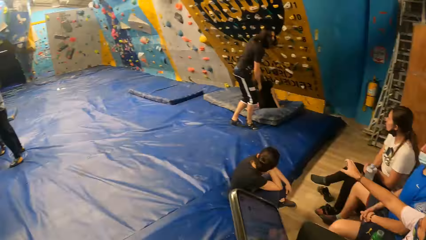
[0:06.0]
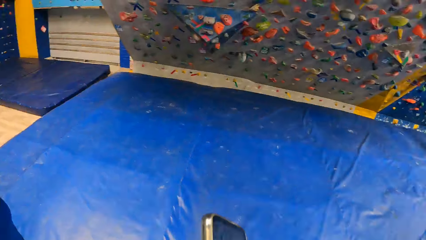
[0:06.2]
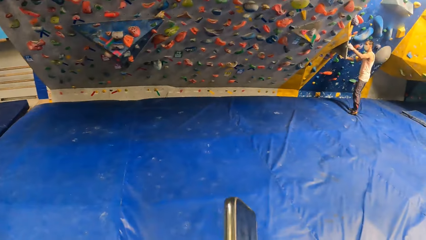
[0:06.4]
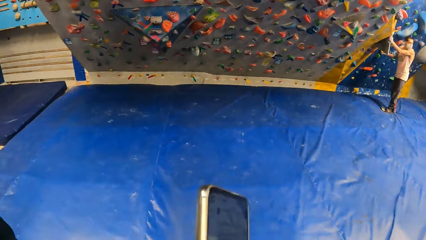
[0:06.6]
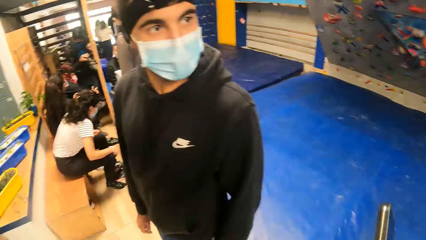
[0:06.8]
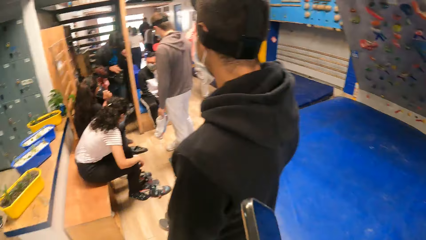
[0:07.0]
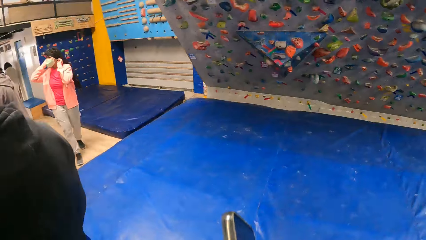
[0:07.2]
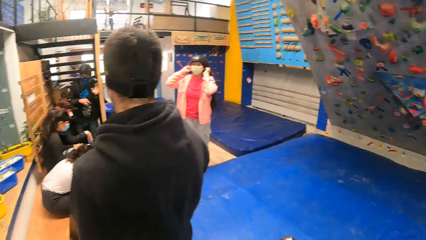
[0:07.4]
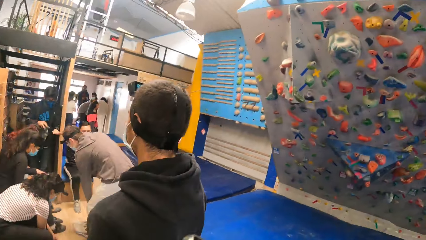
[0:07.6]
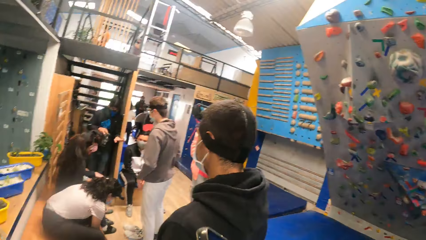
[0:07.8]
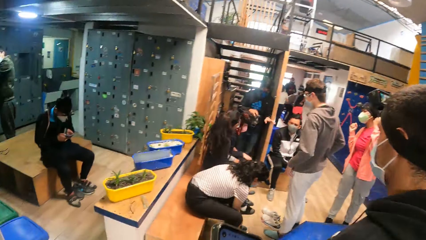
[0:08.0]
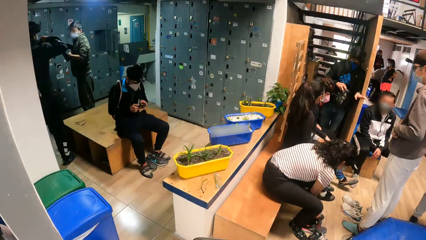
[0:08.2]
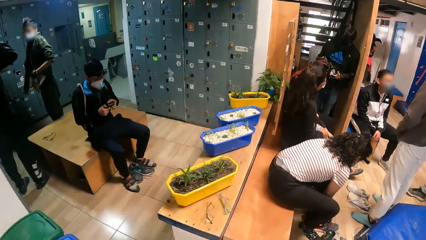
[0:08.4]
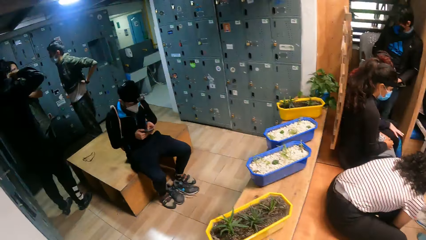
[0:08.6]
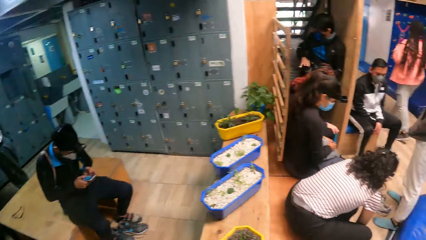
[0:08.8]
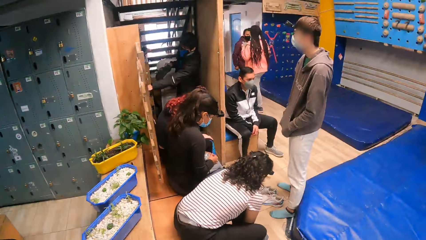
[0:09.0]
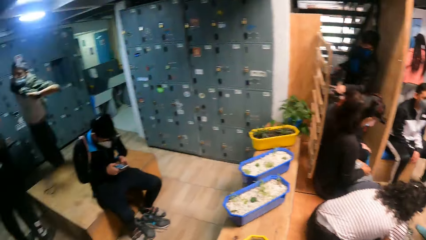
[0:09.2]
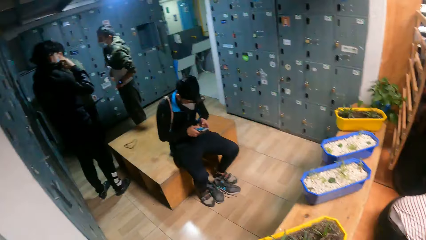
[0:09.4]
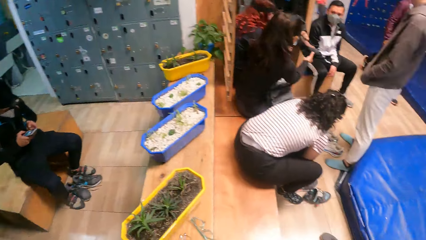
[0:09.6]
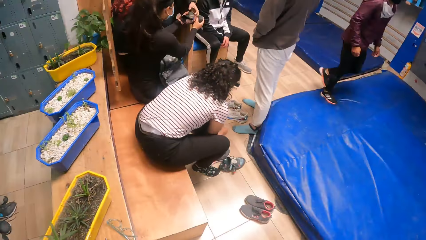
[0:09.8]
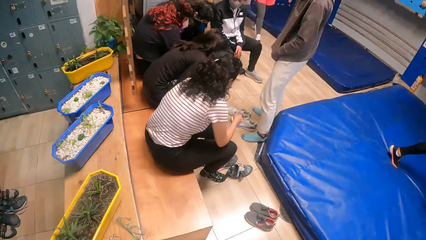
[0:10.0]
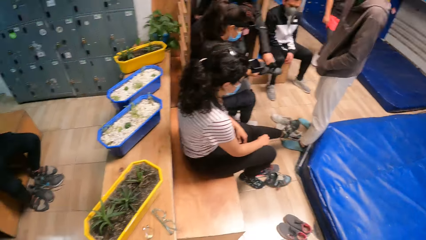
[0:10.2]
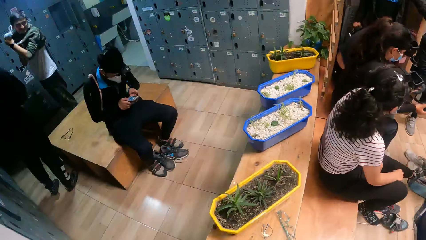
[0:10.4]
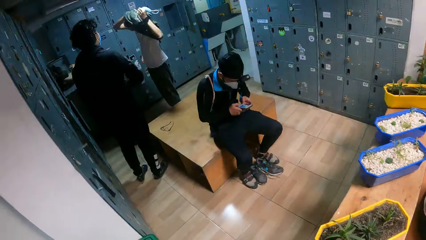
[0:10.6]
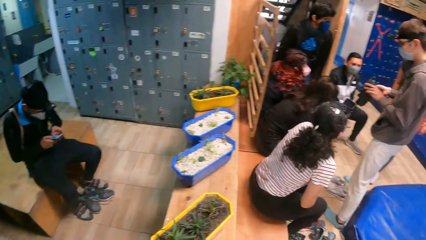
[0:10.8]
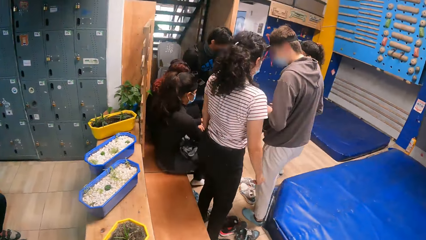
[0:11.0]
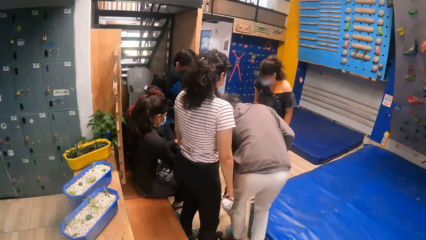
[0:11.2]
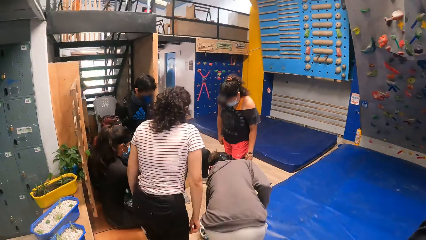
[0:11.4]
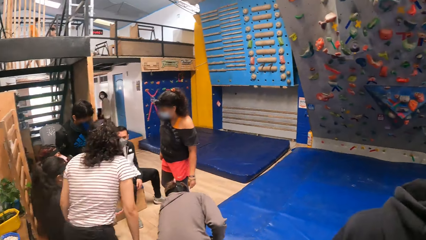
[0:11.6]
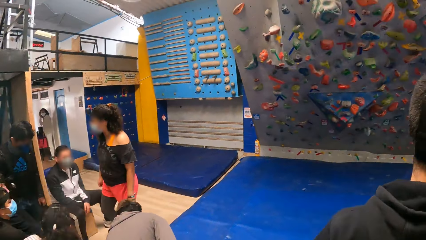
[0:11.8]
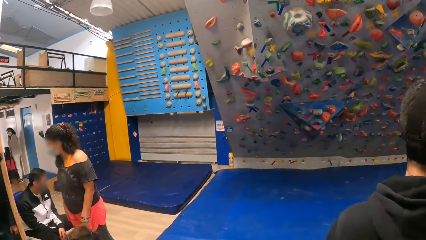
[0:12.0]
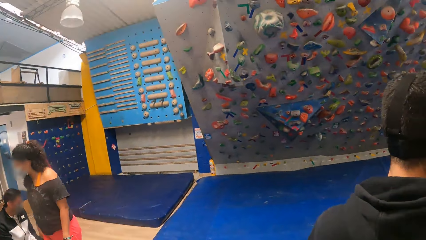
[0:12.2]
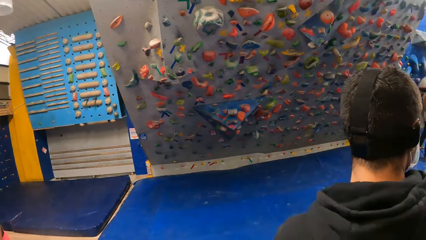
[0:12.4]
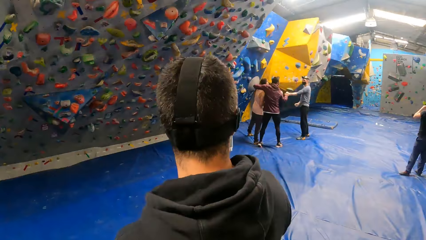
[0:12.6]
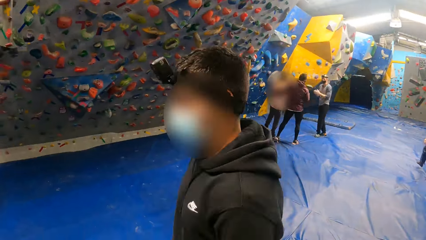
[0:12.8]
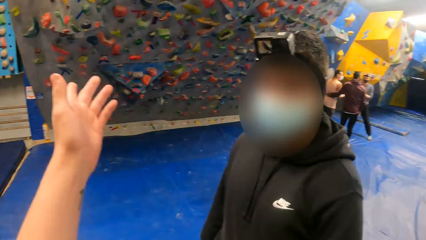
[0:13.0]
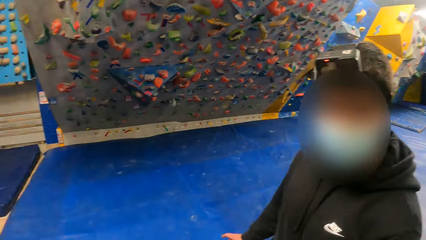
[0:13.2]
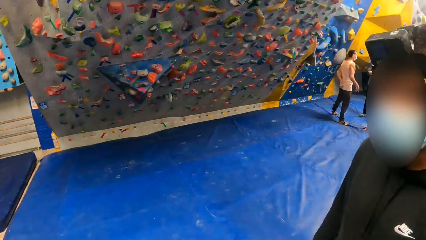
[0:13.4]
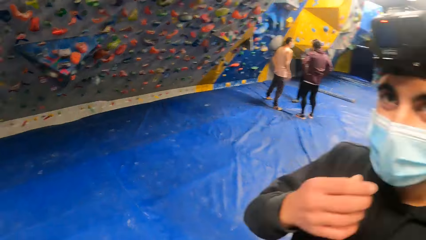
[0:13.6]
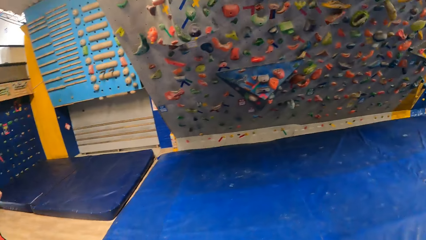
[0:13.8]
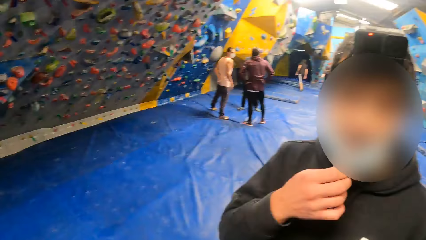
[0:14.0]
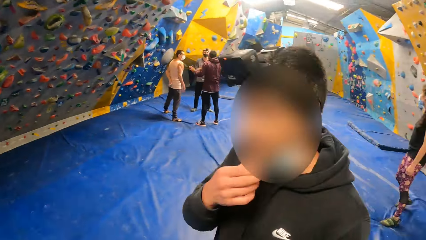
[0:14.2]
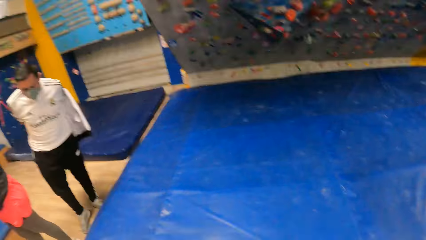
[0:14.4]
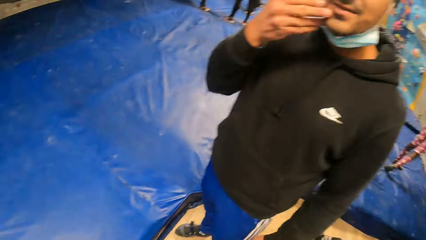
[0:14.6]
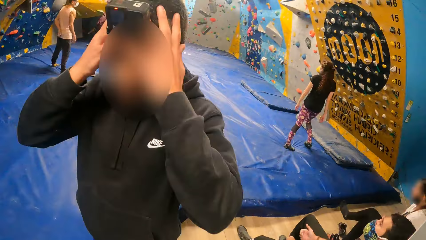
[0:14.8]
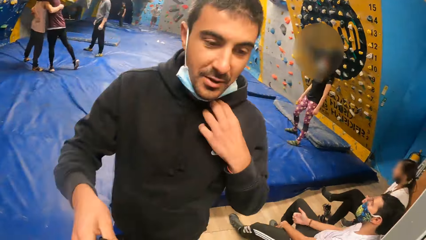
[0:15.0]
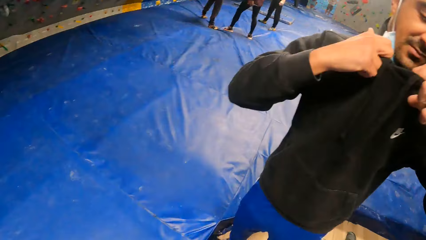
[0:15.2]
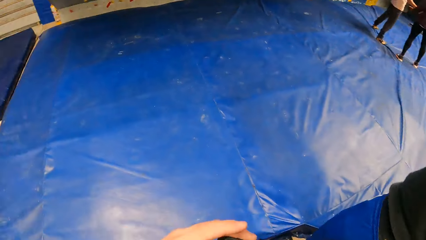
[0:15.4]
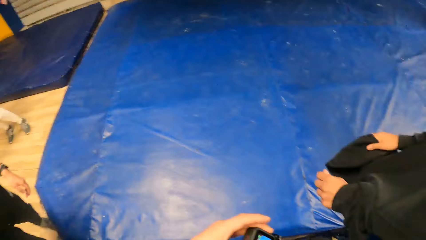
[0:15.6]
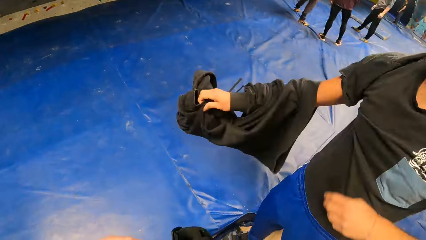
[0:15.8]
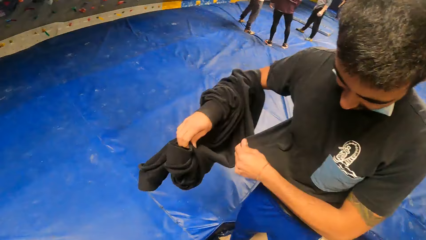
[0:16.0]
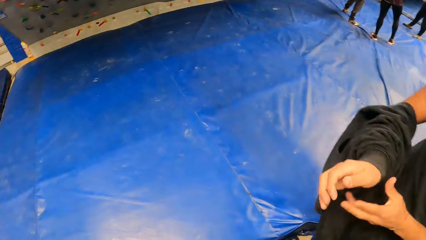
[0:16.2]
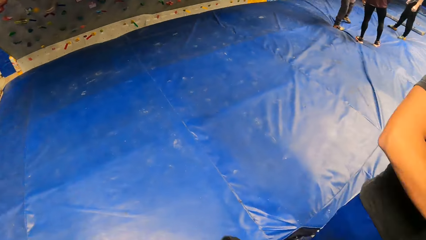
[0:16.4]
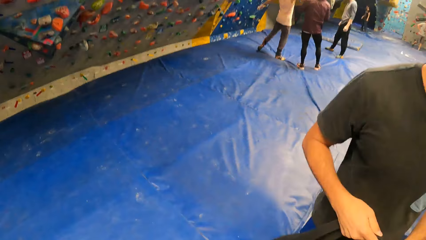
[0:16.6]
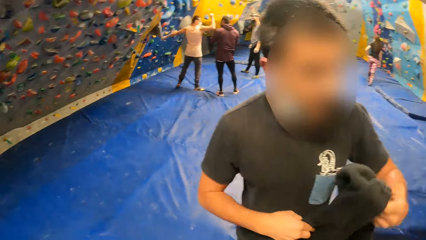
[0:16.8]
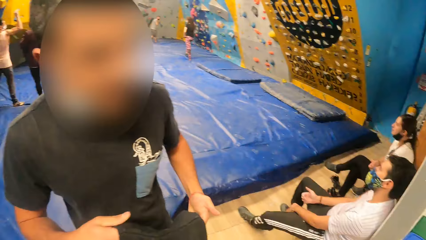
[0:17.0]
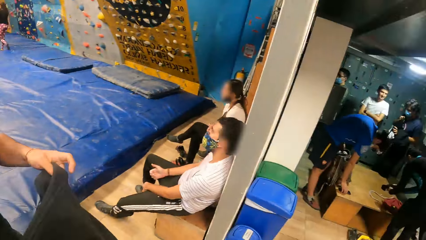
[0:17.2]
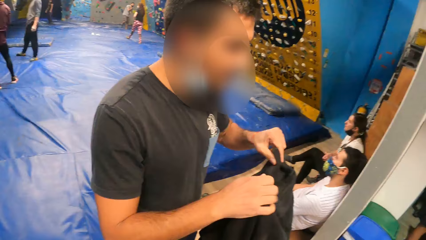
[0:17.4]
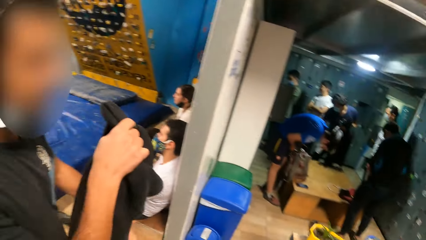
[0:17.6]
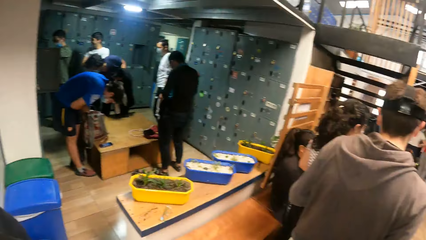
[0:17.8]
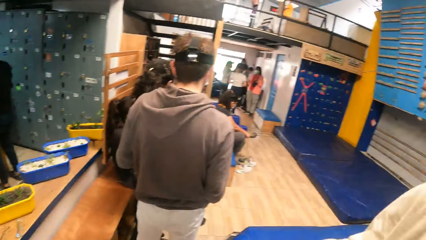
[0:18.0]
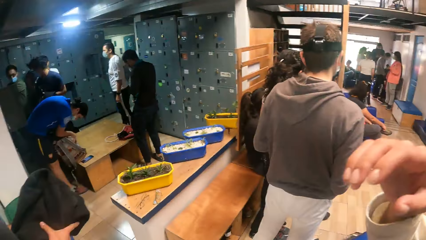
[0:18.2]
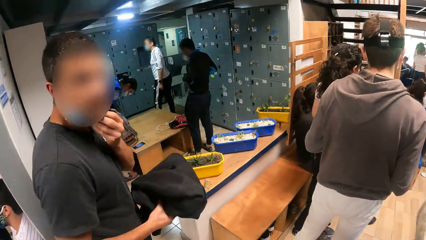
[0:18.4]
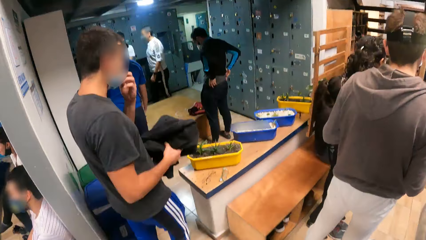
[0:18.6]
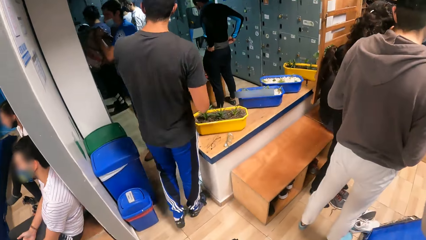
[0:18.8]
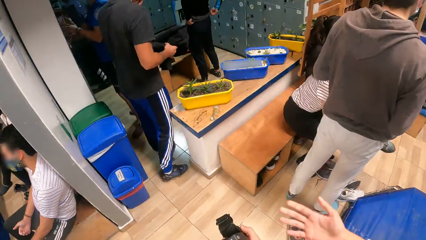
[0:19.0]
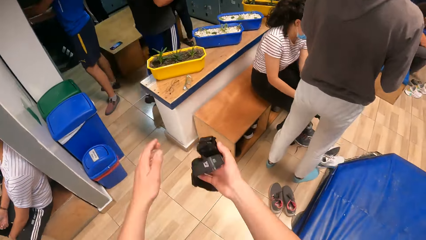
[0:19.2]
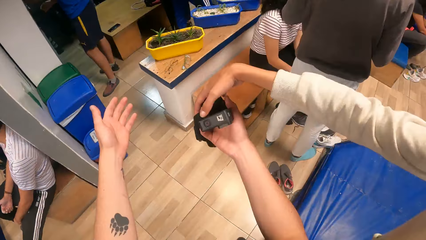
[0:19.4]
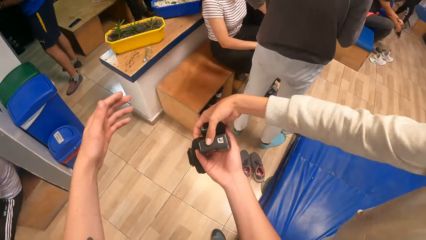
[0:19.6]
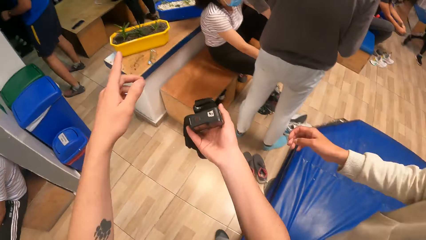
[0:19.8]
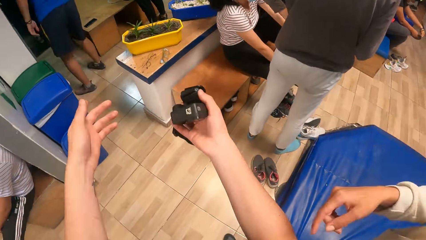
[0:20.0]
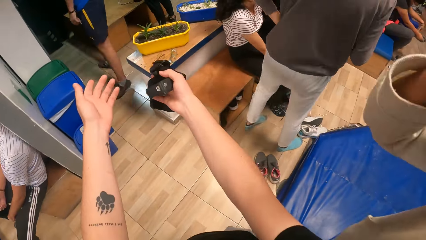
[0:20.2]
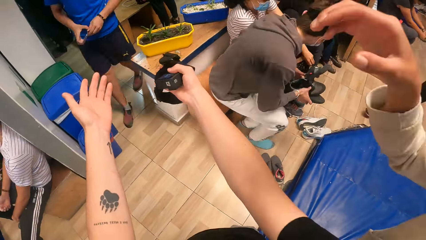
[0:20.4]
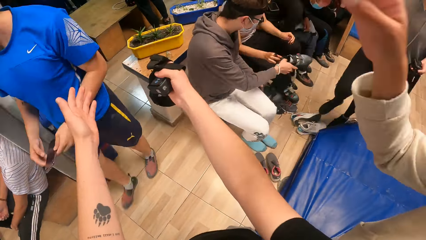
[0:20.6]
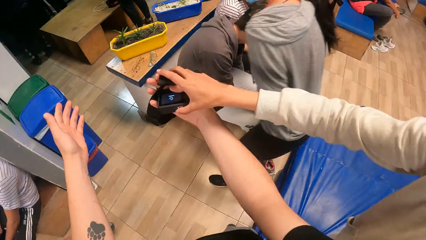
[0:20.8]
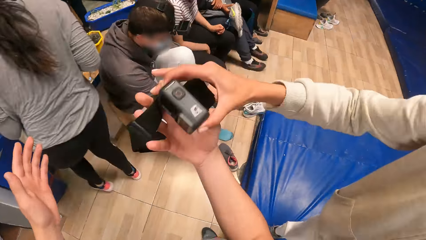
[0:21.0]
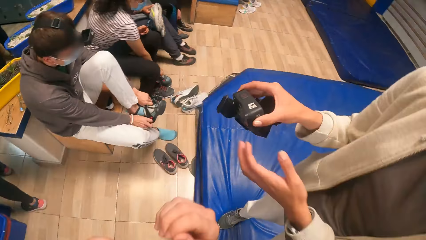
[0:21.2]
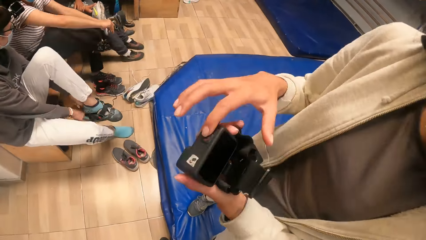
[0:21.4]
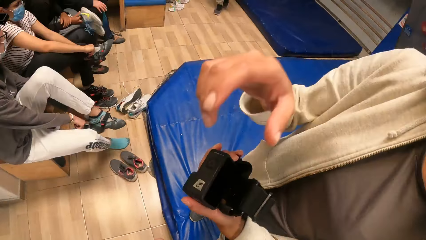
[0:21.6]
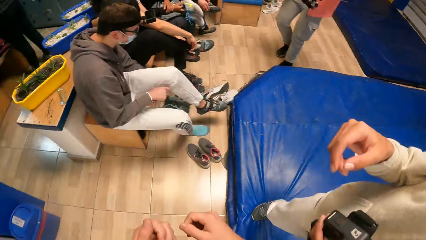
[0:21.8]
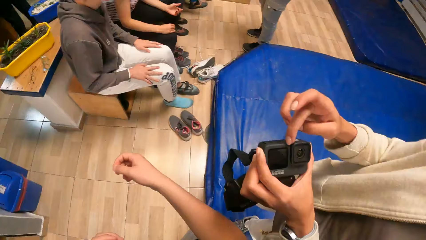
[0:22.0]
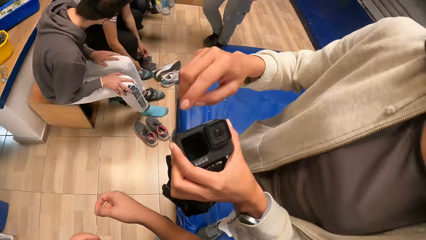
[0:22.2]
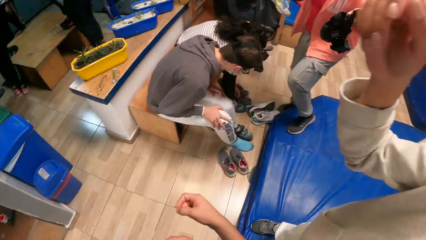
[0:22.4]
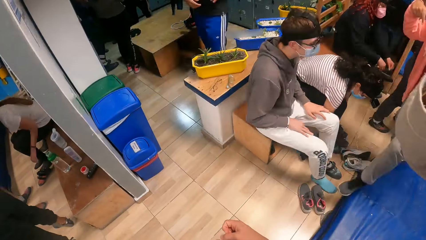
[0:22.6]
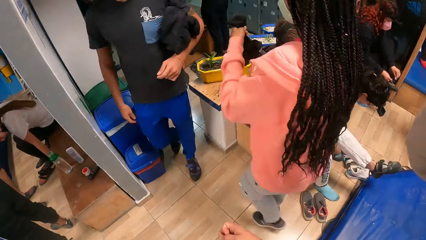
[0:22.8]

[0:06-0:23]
The camera wearer looks around. They walk, look around, walk, and look around at others. They look around at others again. A man turns around. The camera wearer looks around at the climbing wall. They point at the wall and lift their hand up. The man adjusts a mask. The camera wearer looks around the climbing area. They talk to the man. They look around and look around at the man. The man removes glasses, removes his camera, touches his jumper, and removes his jumper. The camera wearer looks around. They look at the climbing wall and look around at others. The man holds the jumper with both hands. The camera wearer walks and looks around the climbing area. They talk to the man. They gesture with their hands and stretch their hands. Another man touches the camera on the camera wearer's hands. The camera wearer gives the other man the camera. They point at something with their hand. The other man stretches his hand. The camera wearer gestures with their hands. They give the other man the camera. The other man picks the camera on the camera wearer's hands, places the camera on the other hand, operates the camera, holds the camera with both hands, and gestures to the camera wearer. The camera wearer walks. Another man does a hand movement.
